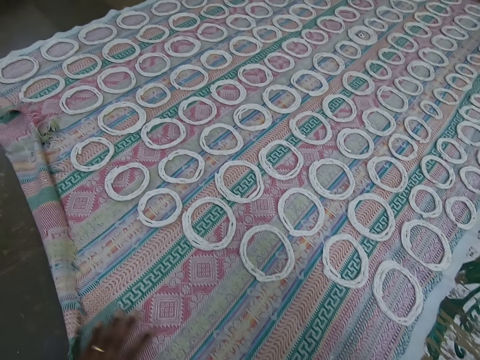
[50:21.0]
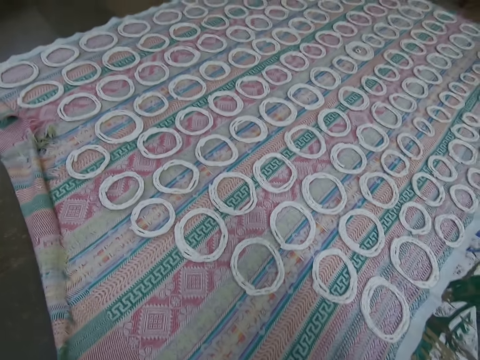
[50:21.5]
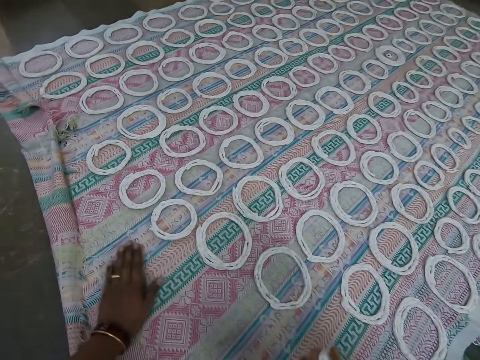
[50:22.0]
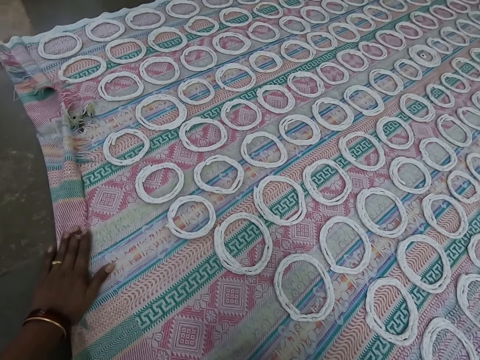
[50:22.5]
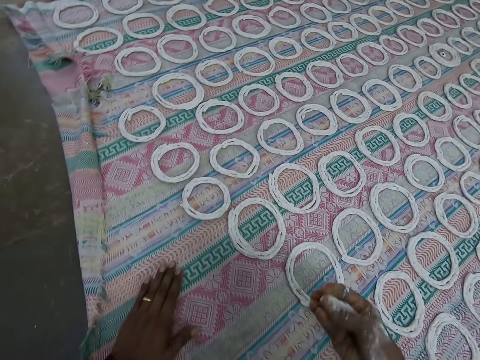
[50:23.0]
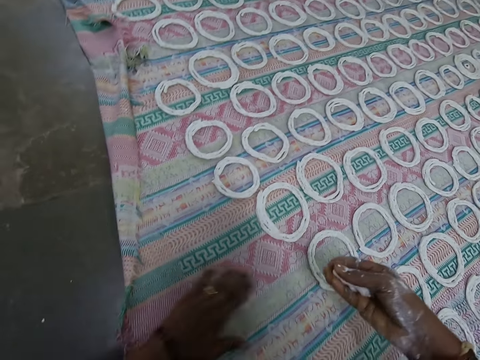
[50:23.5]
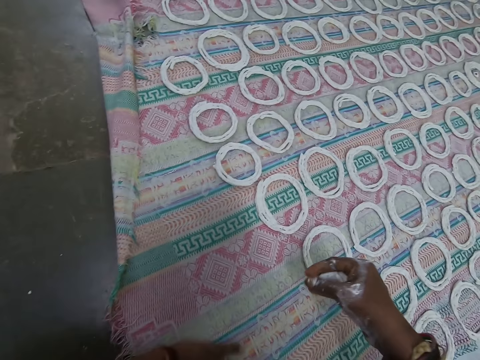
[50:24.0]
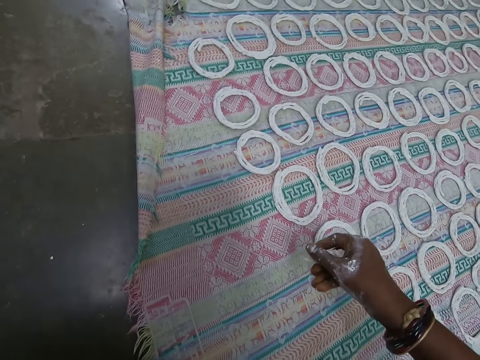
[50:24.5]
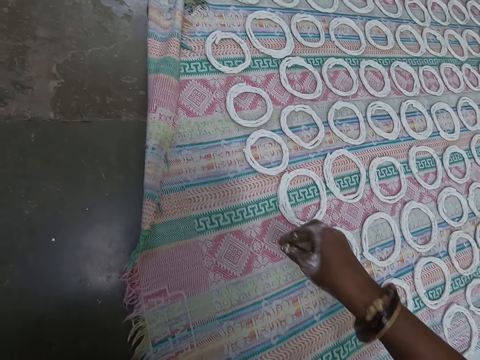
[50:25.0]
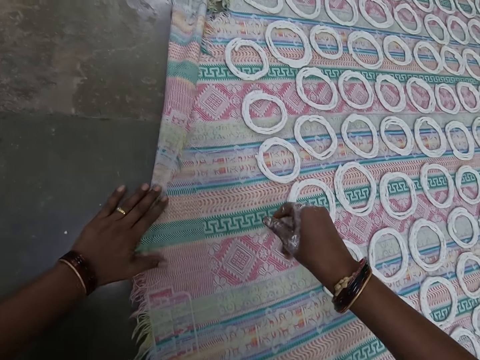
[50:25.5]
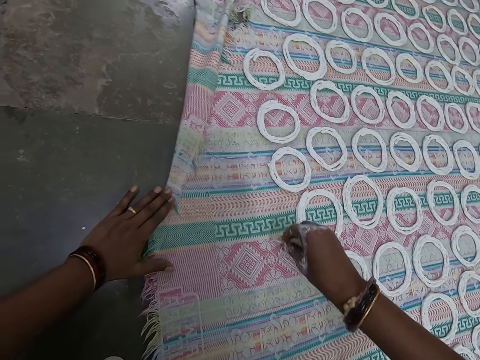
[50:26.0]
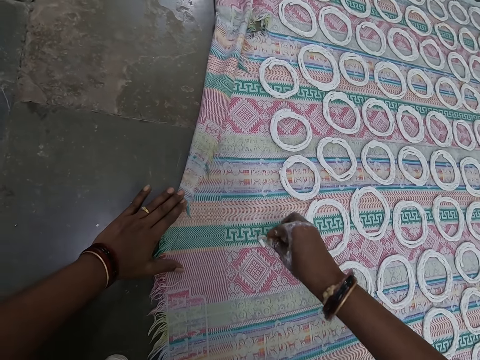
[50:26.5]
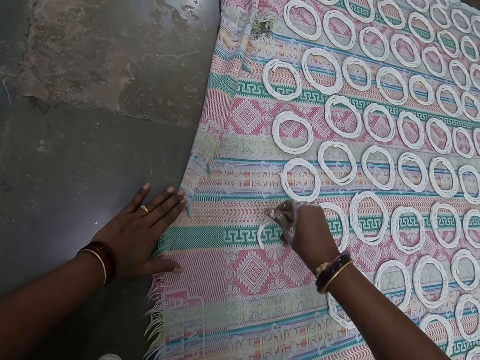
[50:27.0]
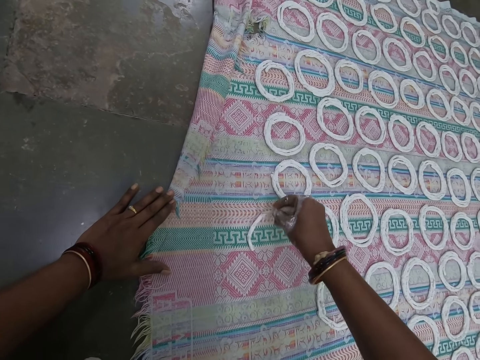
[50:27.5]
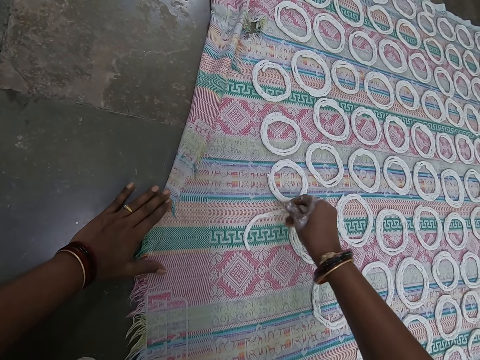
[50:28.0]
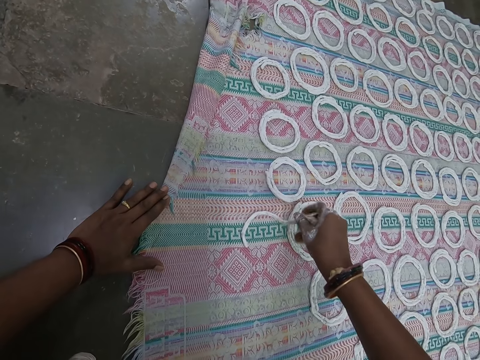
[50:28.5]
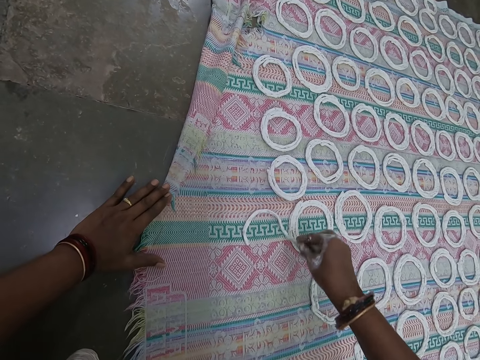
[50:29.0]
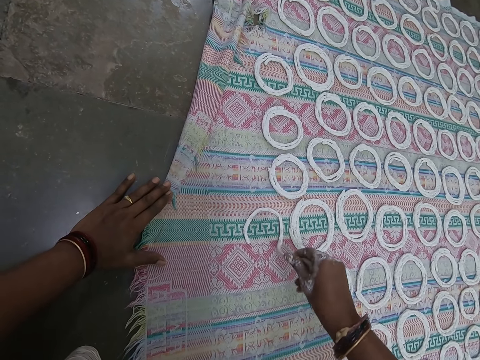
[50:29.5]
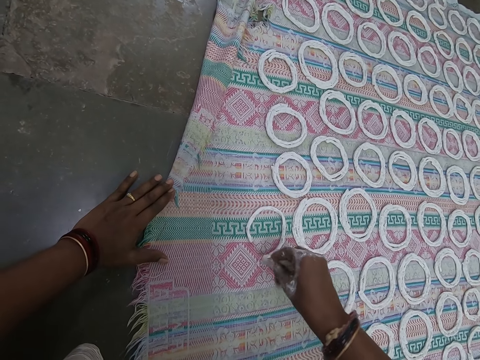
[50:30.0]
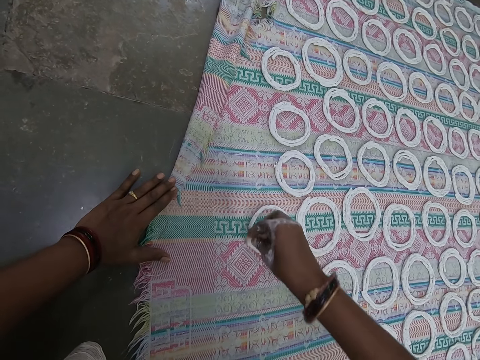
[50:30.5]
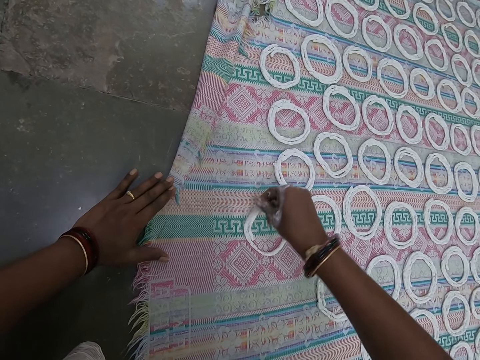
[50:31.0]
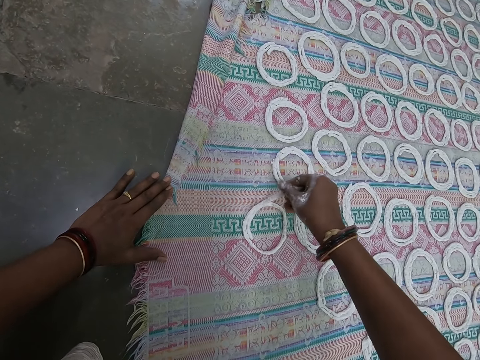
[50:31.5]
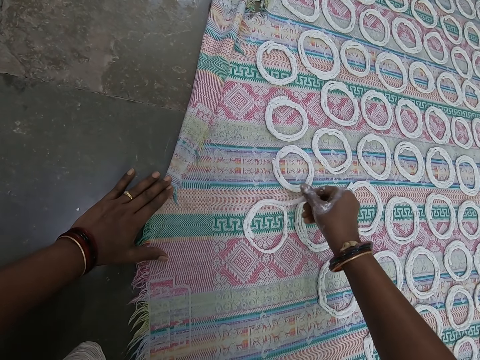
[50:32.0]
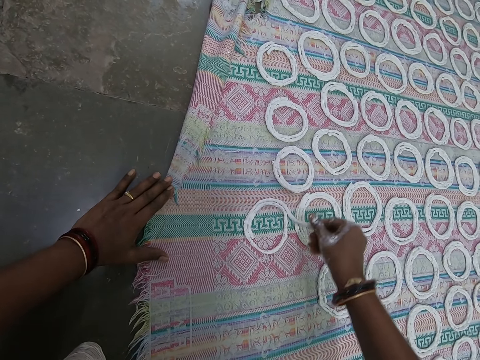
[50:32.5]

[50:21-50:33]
The camera wearer wipes the fabric on the floor with his left hand. He rolls the murukku paste with his right hand. He places his left hand on the floor. He shapes the murukku paste on the fabric on the floor with his right hand.

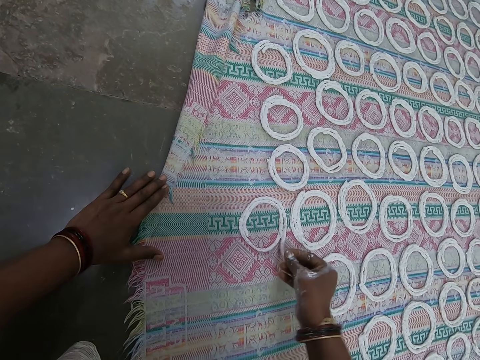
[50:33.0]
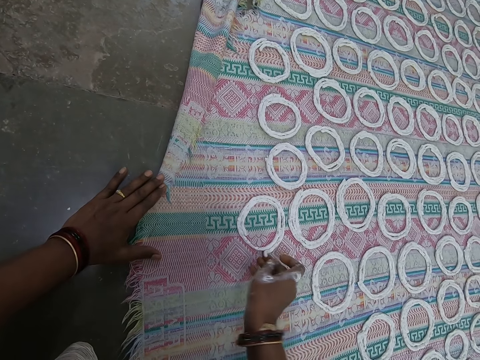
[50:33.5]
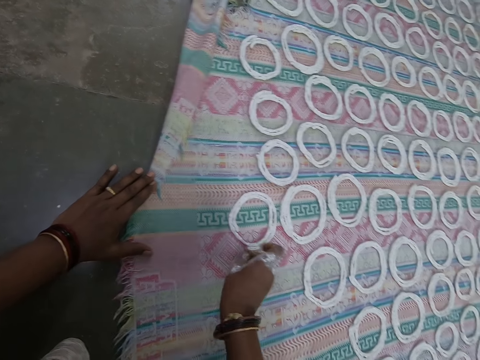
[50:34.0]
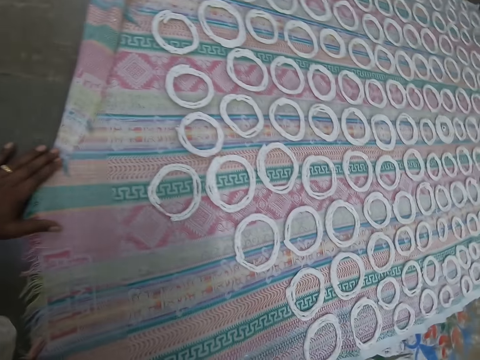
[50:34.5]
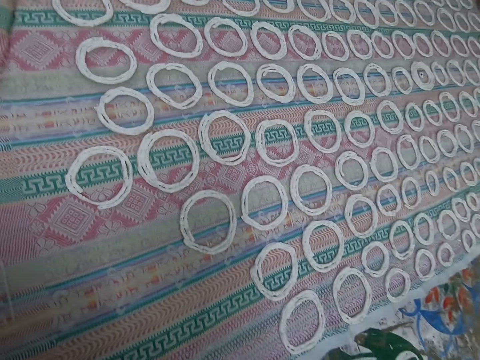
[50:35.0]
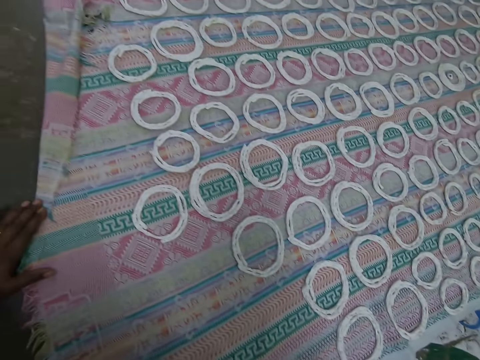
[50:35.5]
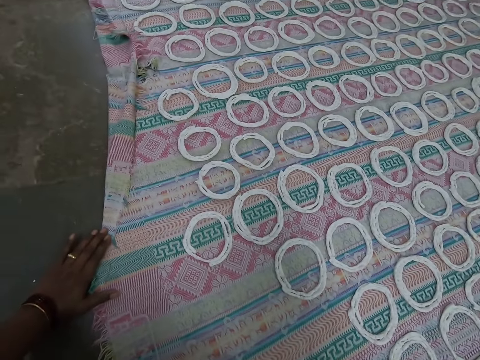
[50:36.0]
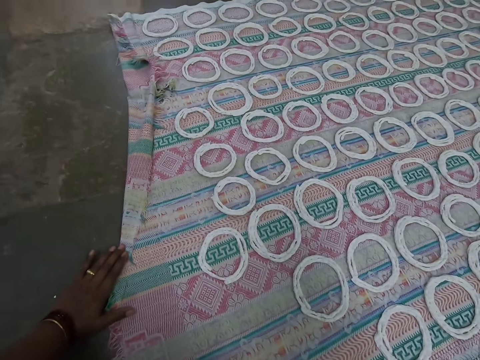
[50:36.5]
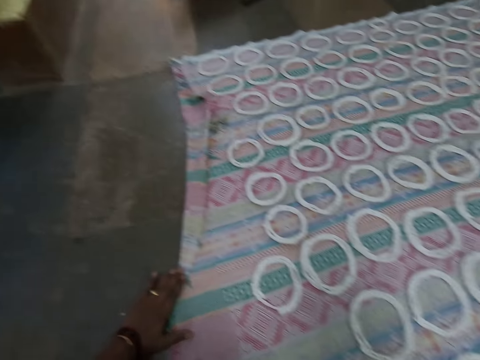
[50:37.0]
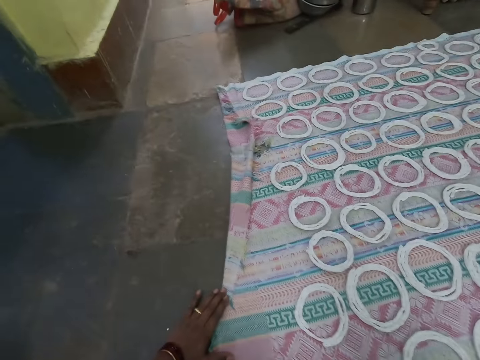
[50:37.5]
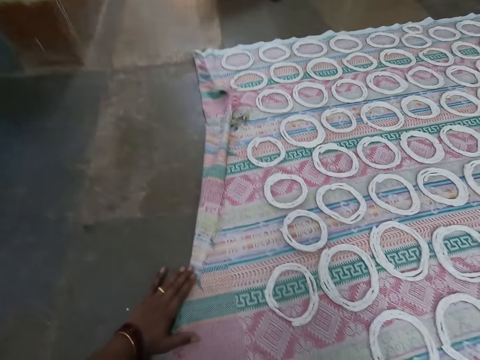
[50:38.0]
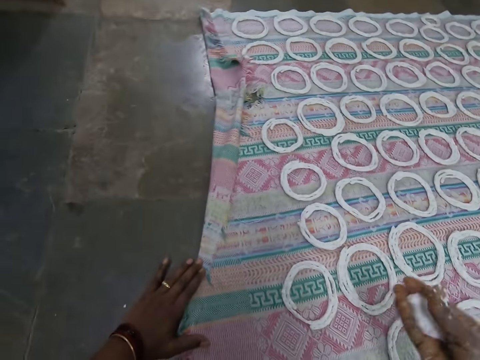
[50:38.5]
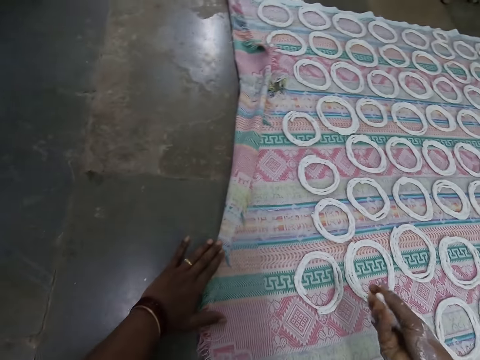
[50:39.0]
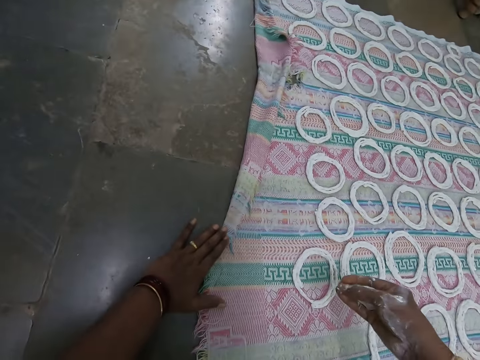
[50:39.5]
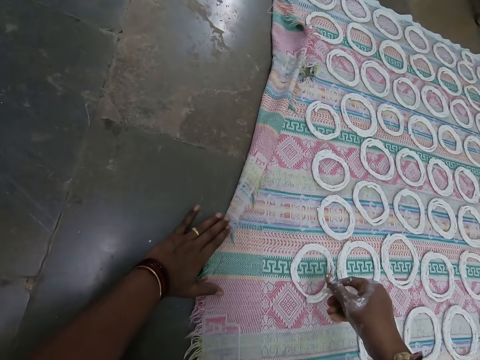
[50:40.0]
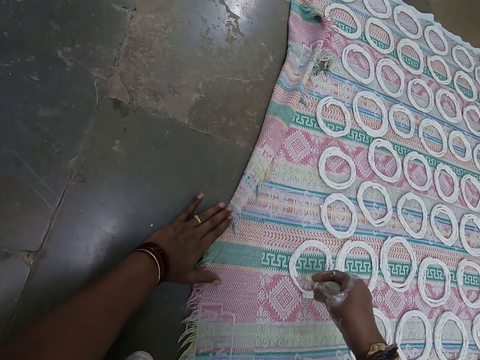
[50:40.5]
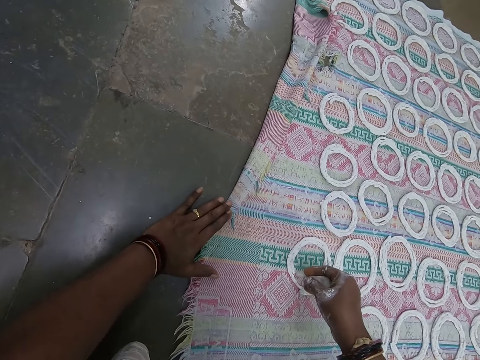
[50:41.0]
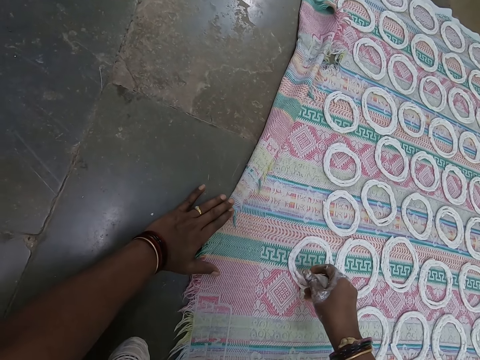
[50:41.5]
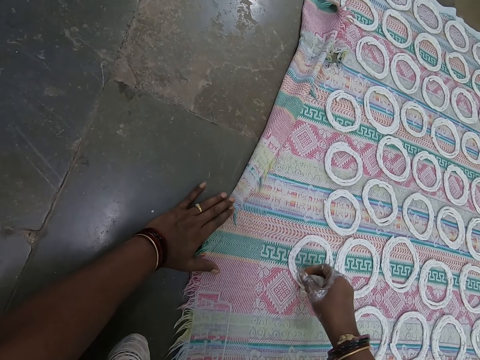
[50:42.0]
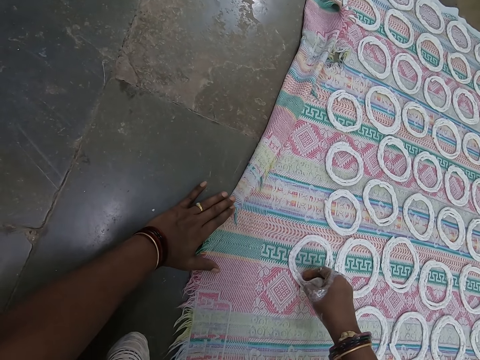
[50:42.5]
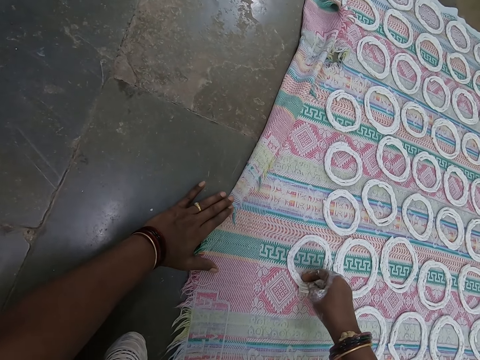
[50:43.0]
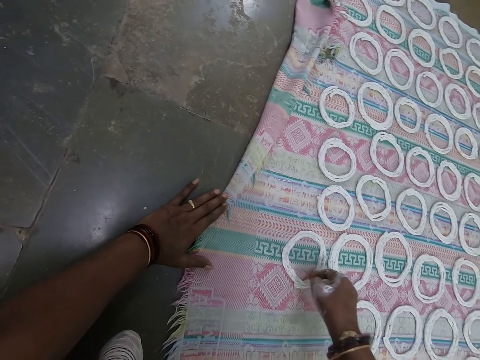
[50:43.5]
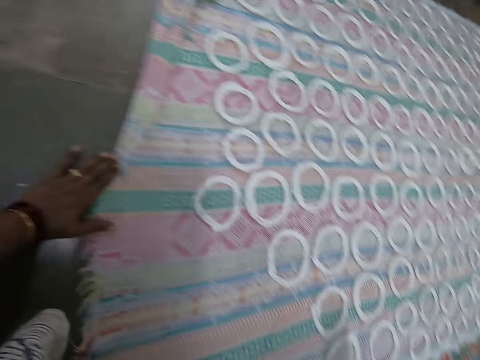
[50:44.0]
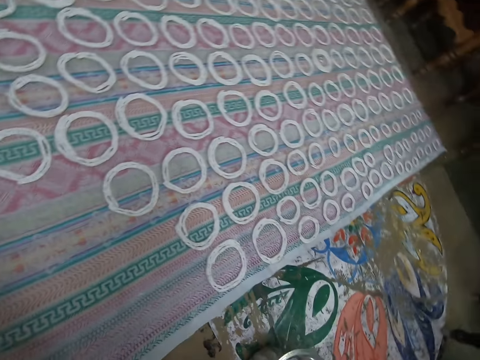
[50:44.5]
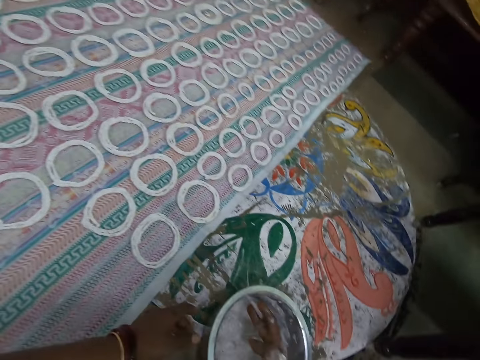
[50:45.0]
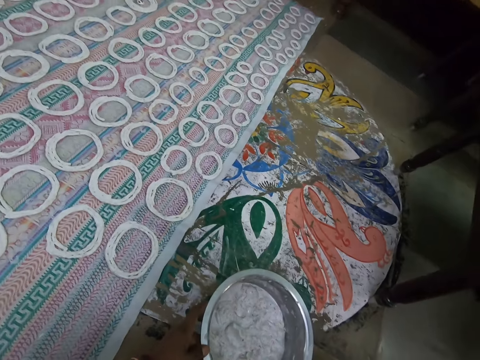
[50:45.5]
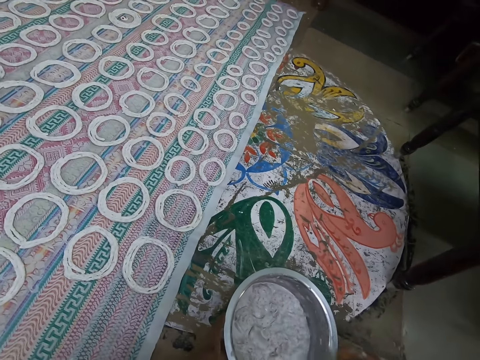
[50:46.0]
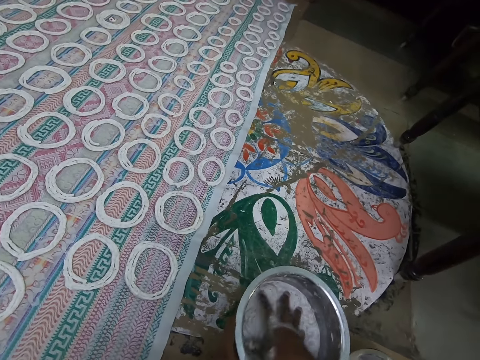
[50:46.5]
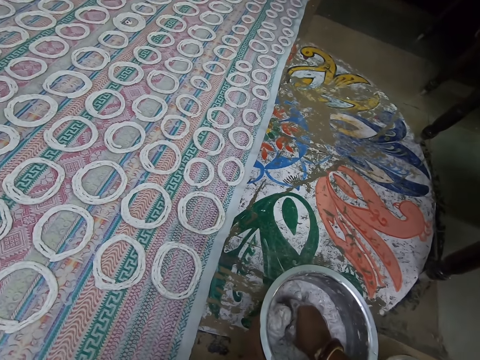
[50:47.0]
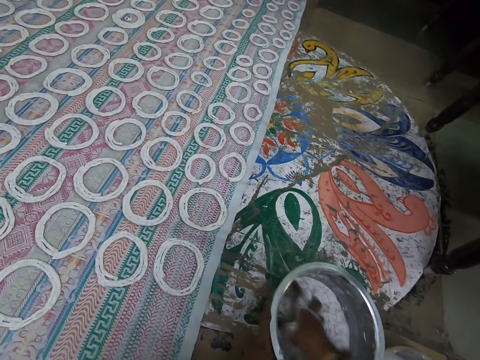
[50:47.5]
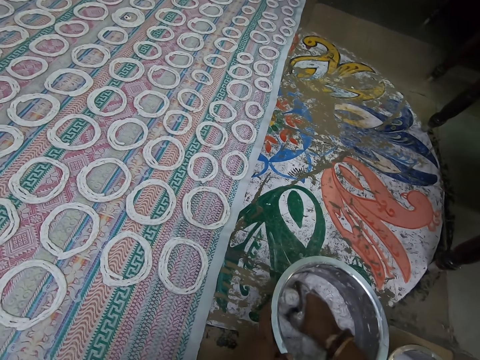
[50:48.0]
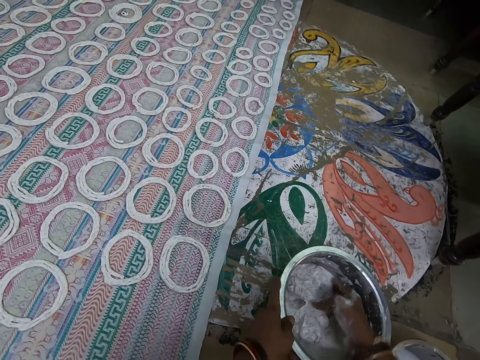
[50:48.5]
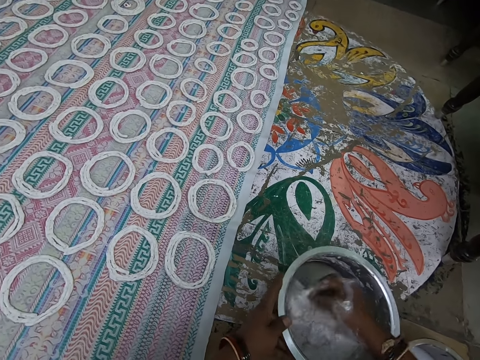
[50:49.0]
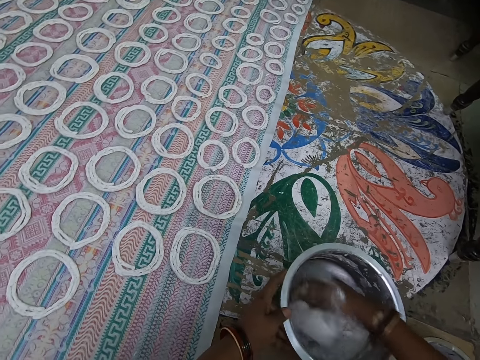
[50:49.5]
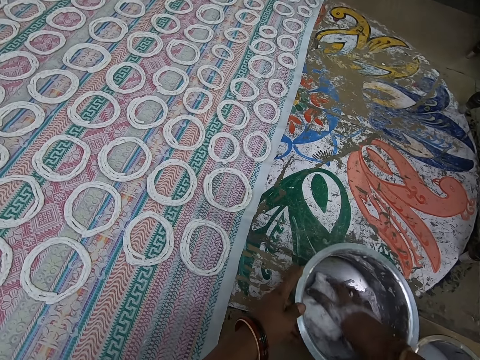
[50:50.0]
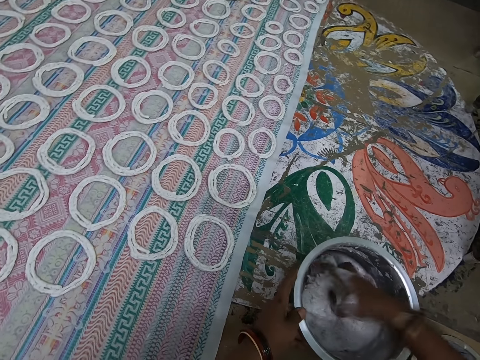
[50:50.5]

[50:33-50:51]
The camera wearer takes some murukku paste from a plate on the floor with his right hand. He rolls the murukku paste with his right hand. He adds dough on the shaped dough. He shapes the murukku paste on the fabric on the floor with his right hand. He holds the plate on the floor with his left hand. He puts the murukku paste in the plate with his right hand. He mashes the murukku paste in the plate with his right hand. He mixes the dough in the aluminum bowl.
